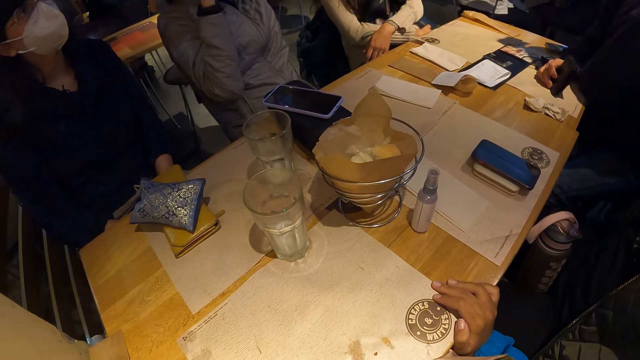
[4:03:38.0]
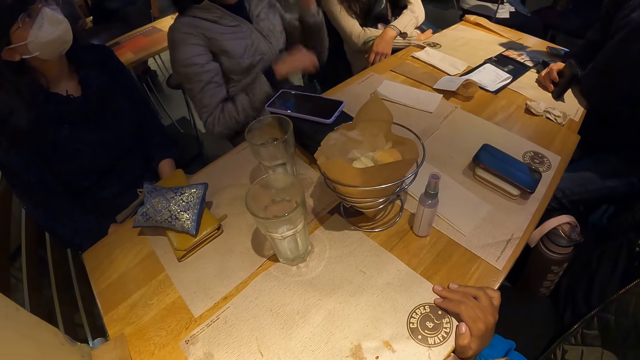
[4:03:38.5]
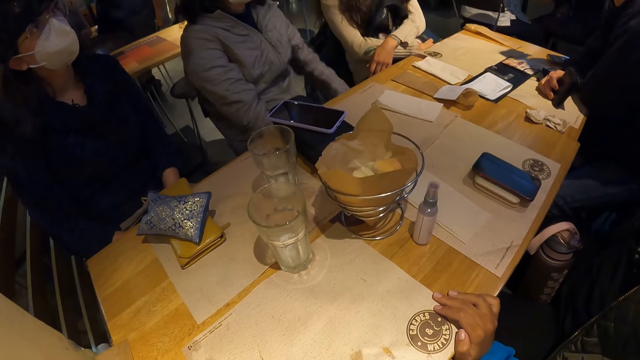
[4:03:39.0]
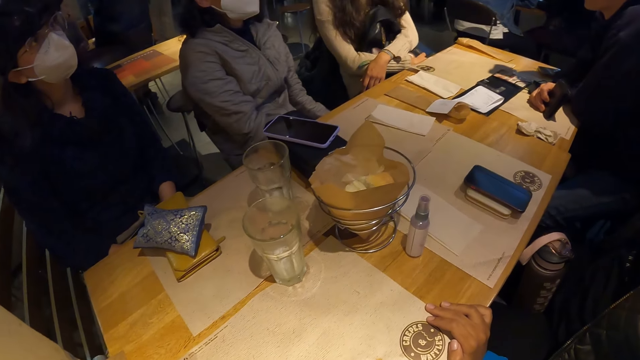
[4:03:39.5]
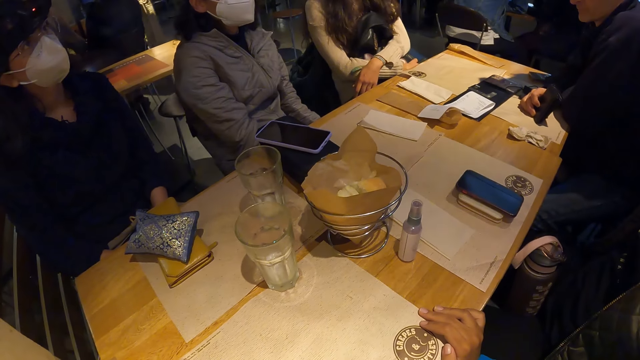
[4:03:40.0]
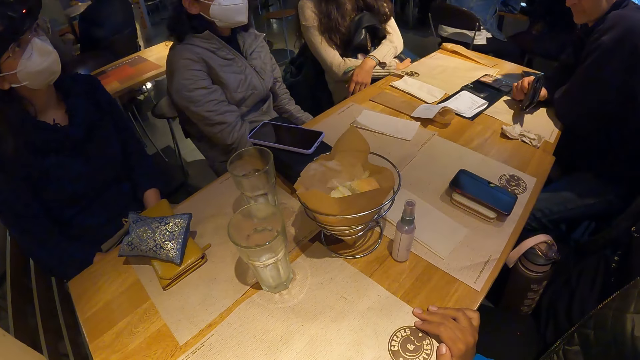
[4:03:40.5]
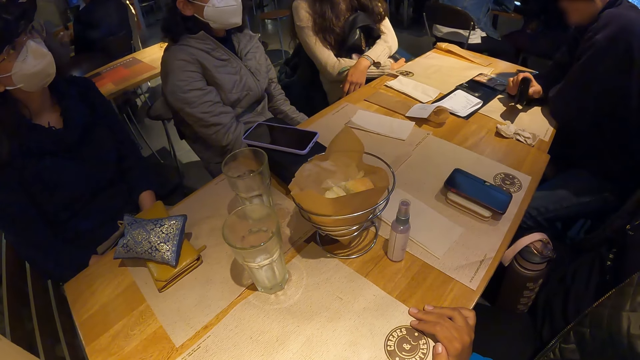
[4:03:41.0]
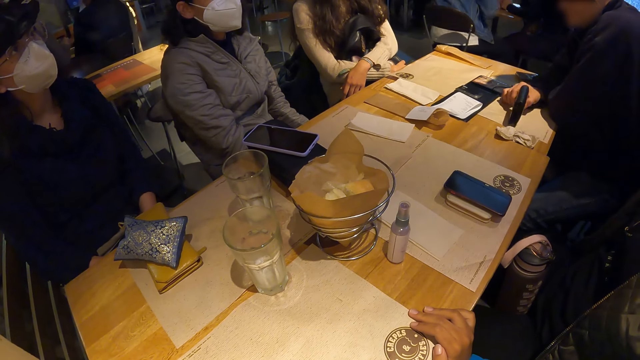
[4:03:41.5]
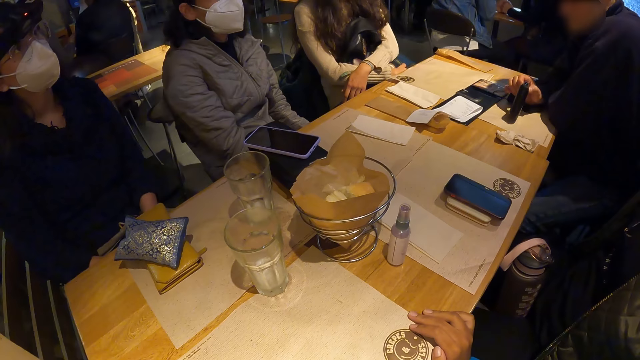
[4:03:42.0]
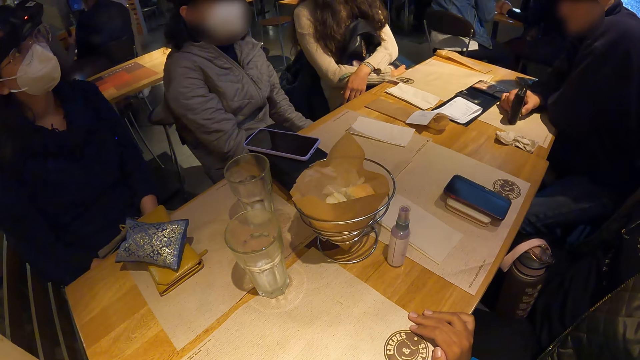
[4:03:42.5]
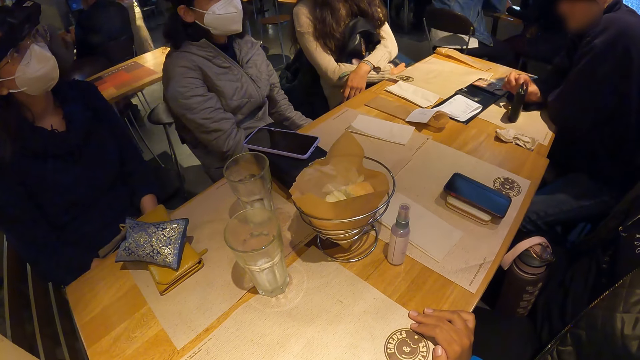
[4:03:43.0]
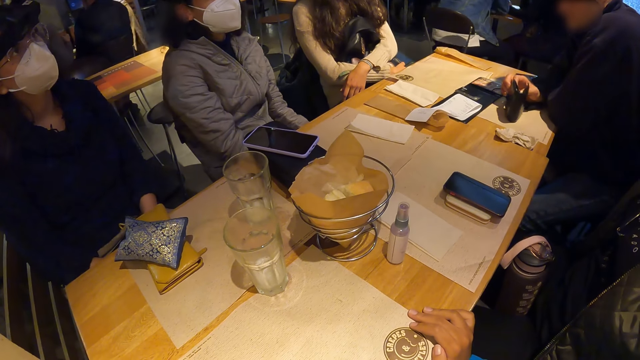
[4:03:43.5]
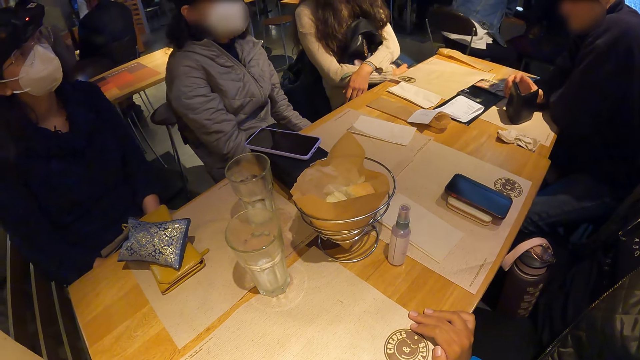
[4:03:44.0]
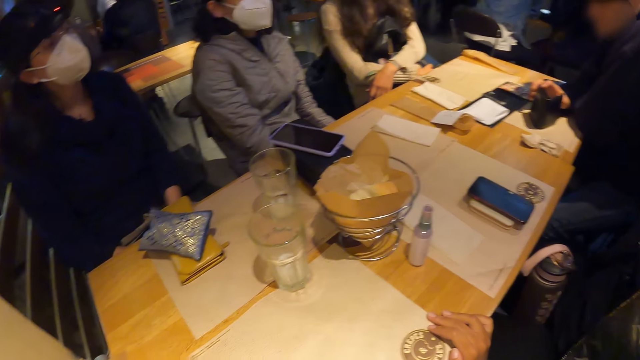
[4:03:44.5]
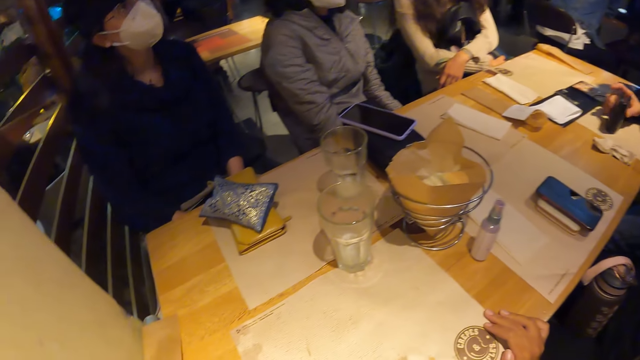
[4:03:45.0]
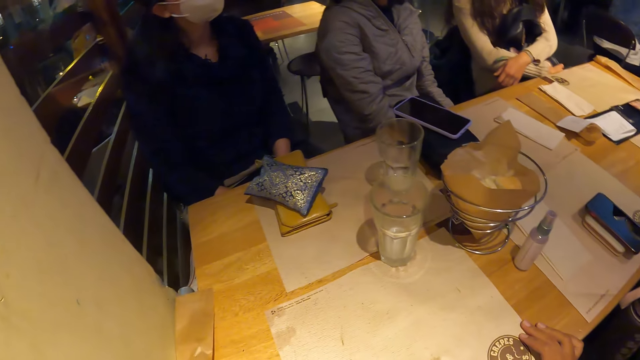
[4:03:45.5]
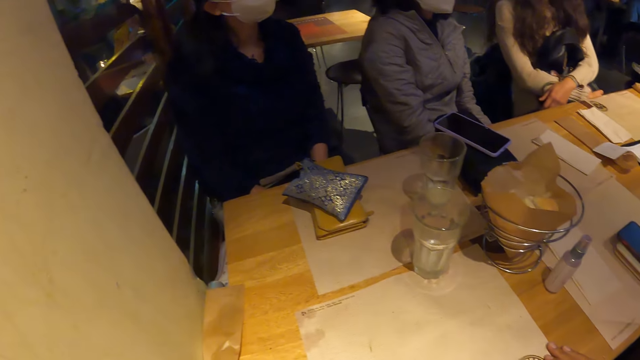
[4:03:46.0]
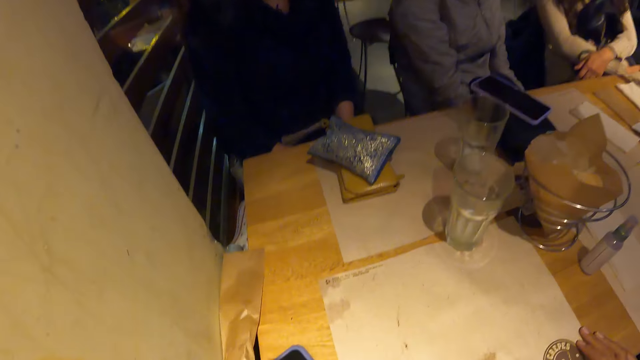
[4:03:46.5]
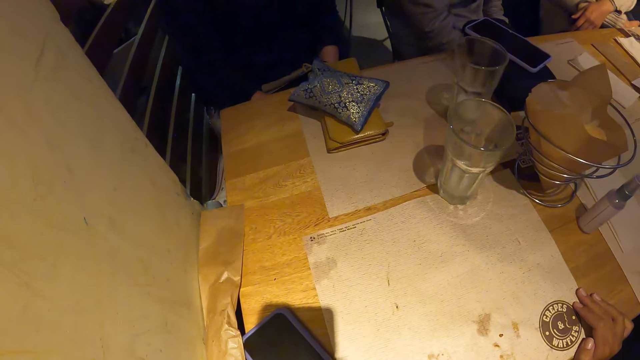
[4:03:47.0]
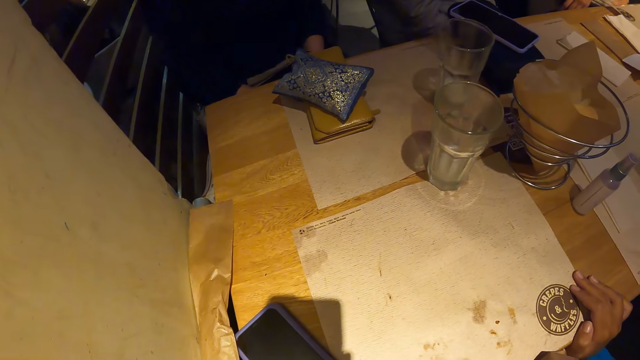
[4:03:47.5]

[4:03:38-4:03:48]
A person moves the hands down. Another person puts the plate on the table. The other person walks to the door.

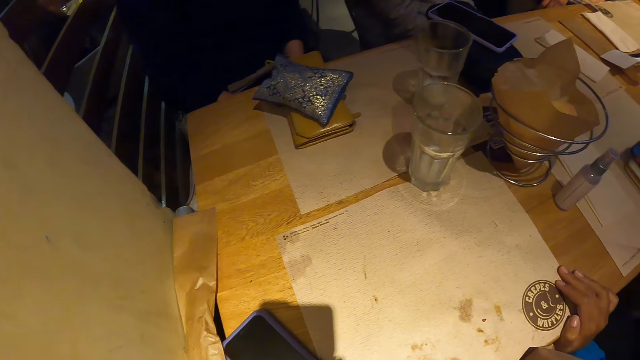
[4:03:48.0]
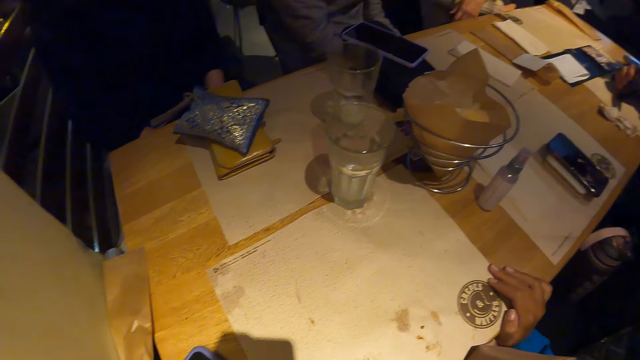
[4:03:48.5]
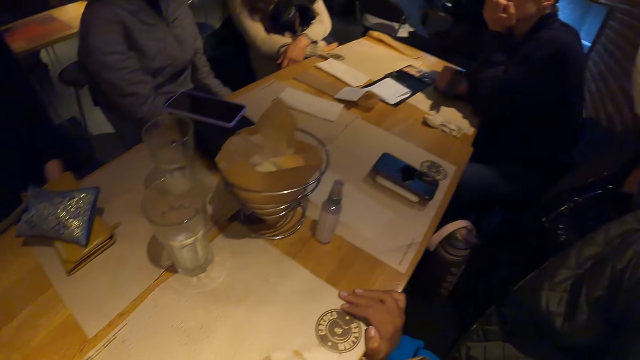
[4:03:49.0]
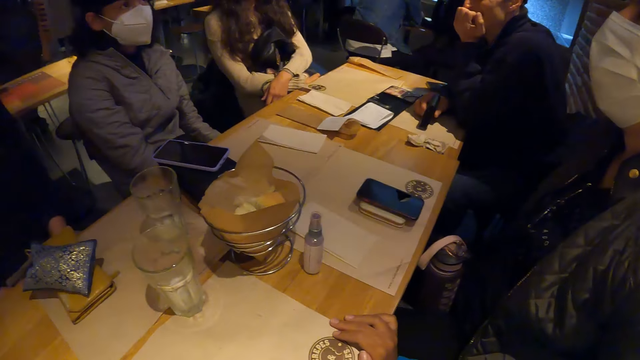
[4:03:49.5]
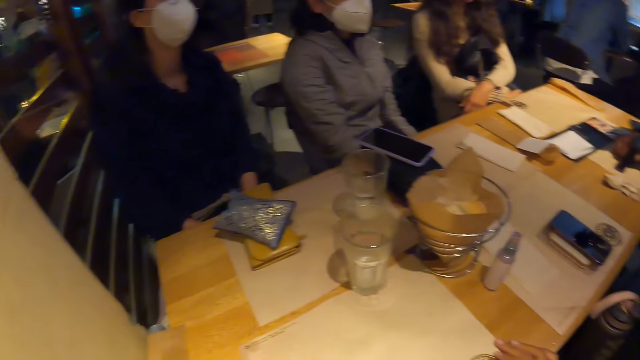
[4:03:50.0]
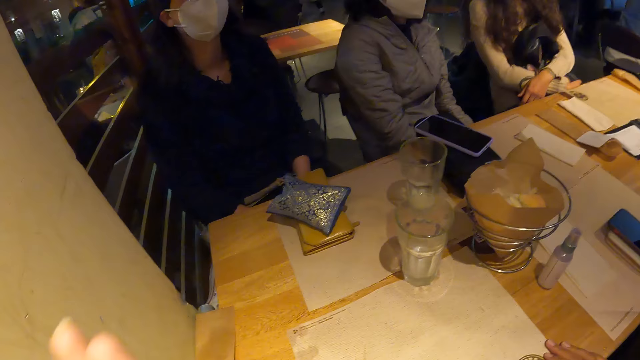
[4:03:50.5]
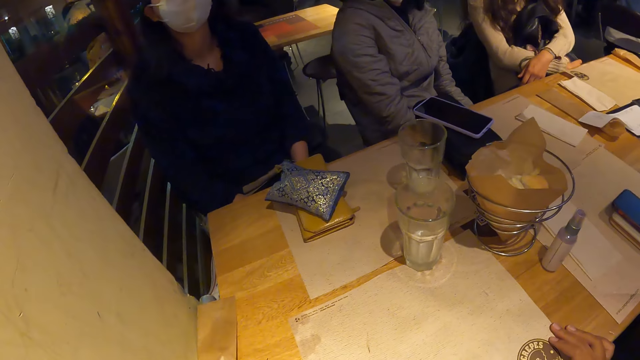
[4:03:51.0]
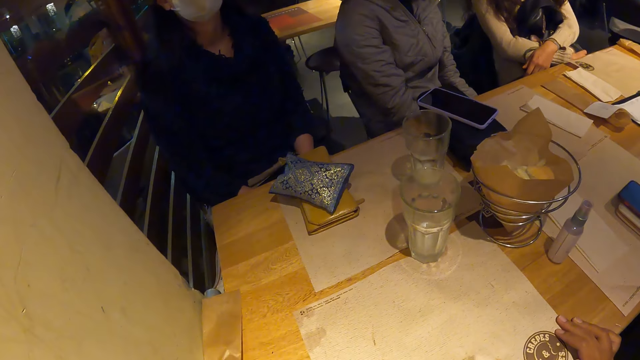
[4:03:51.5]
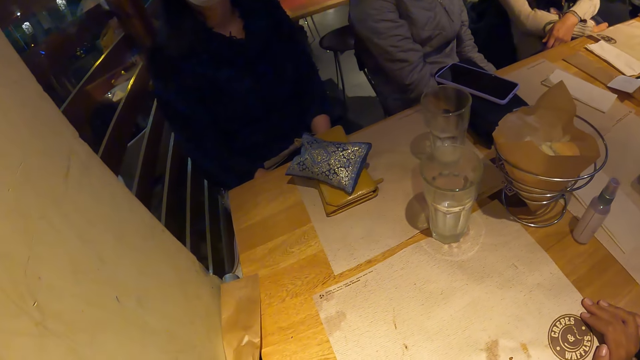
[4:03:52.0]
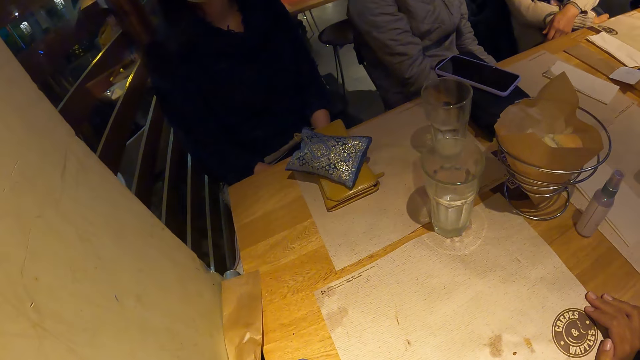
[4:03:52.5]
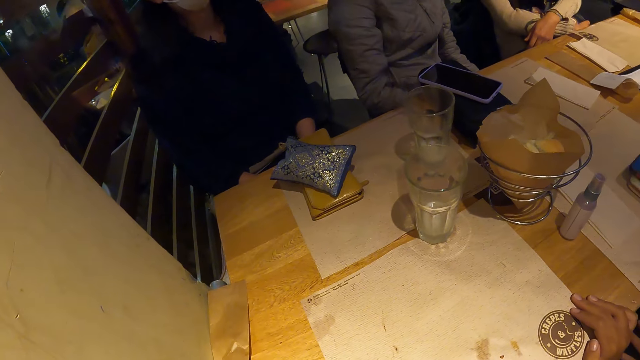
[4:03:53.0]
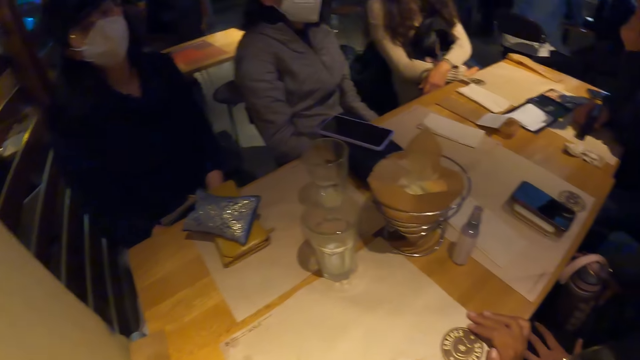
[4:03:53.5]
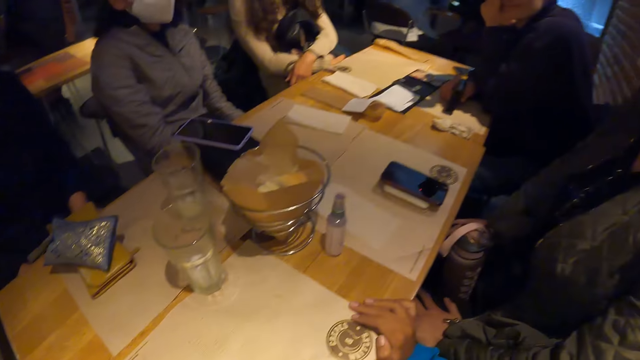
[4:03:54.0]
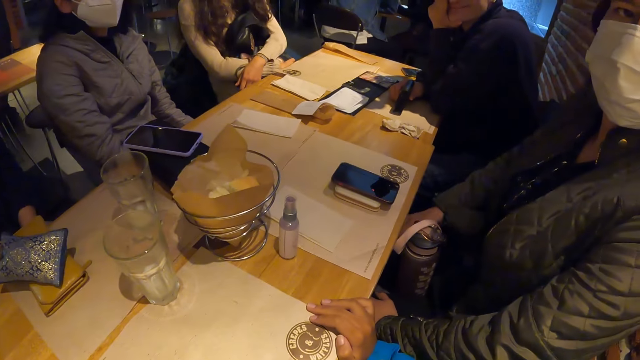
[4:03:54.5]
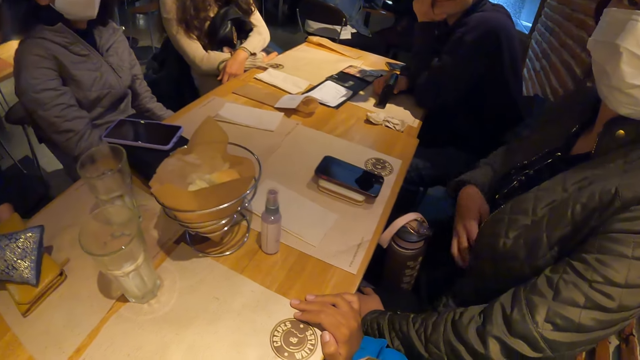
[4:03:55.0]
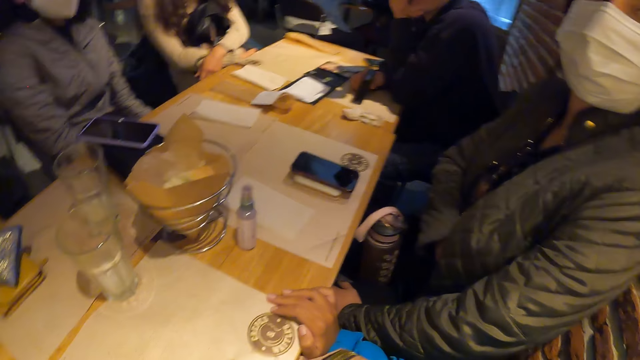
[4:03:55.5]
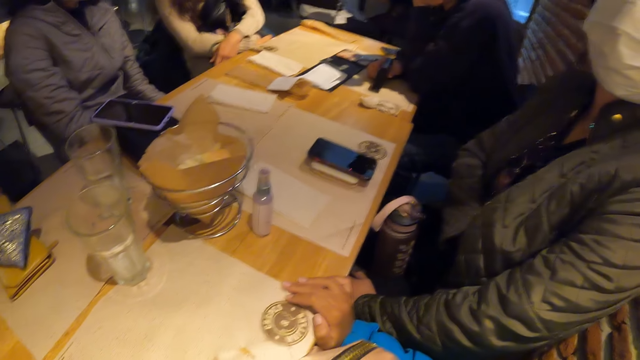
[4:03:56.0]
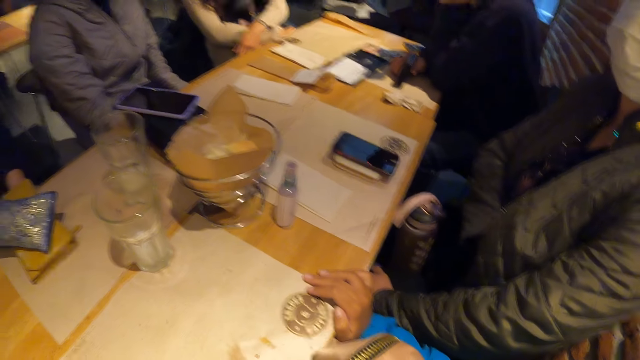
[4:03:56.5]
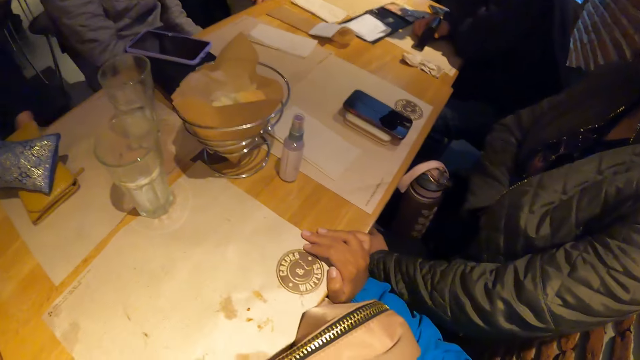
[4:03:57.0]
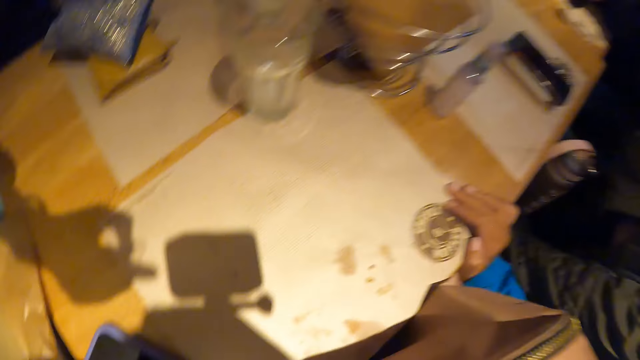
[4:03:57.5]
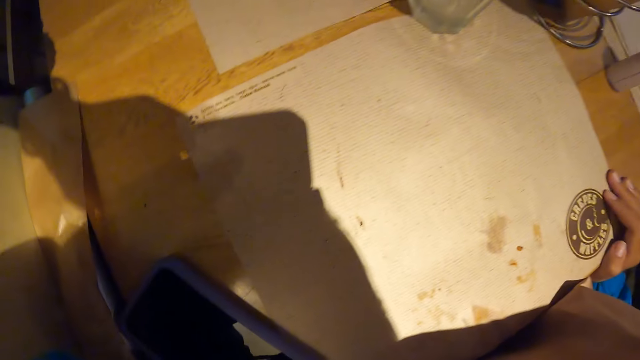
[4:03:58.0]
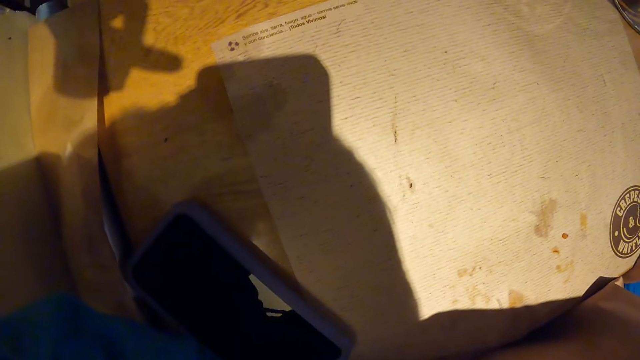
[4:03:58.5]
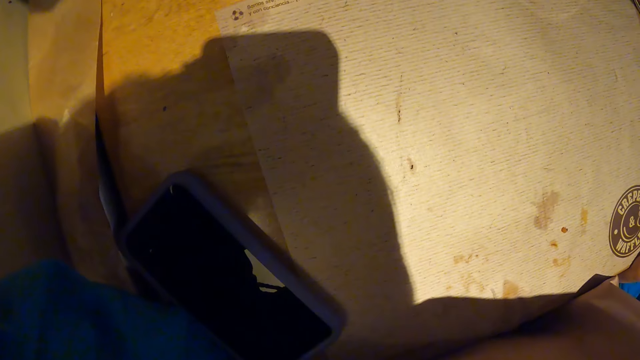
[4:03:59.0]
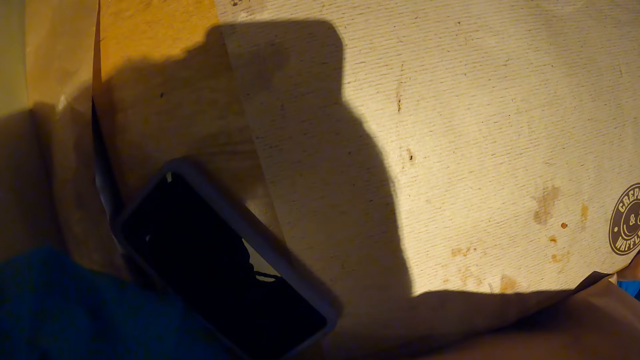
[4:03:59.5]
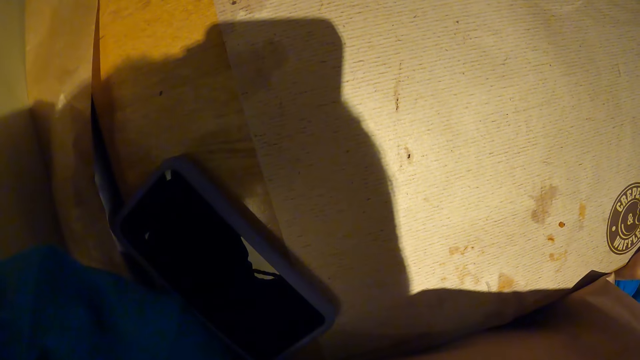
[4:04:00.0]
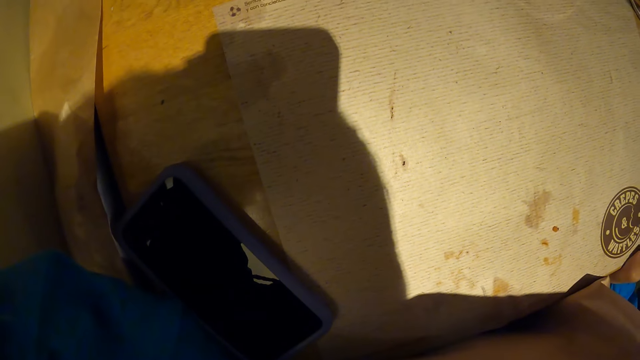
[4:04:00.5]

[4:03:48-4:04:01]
A person moves the card on the table. The camera wearer interacts with a group of people. They move the left hand. Another person moves the hand to the jacket.
